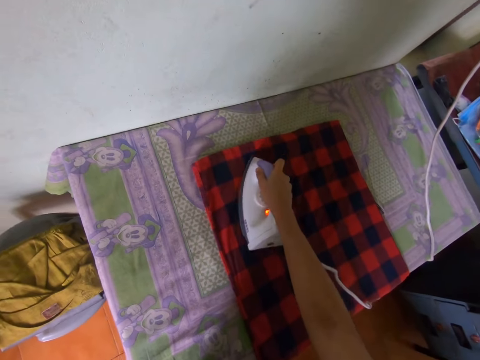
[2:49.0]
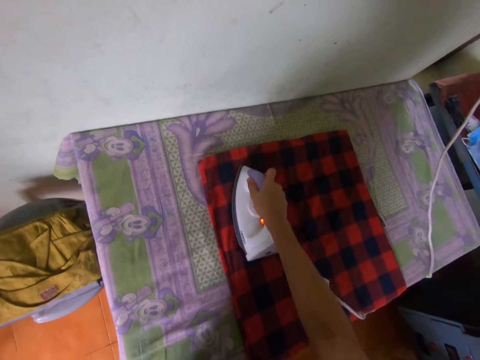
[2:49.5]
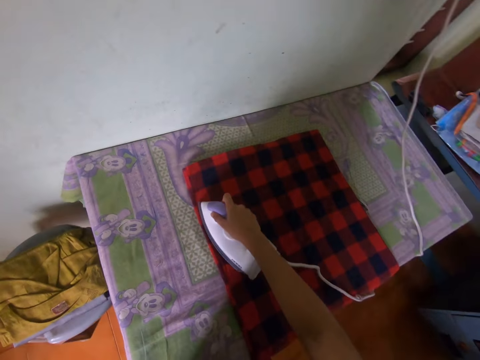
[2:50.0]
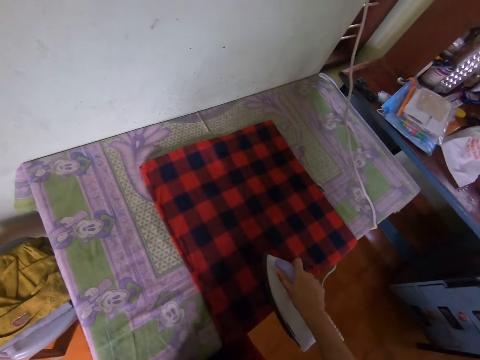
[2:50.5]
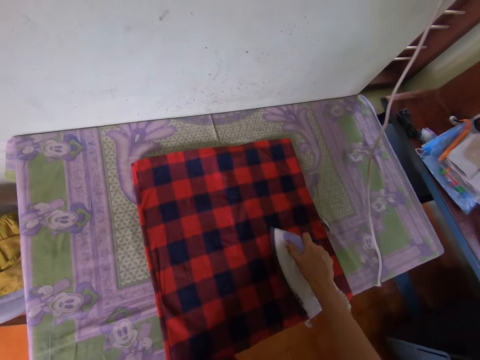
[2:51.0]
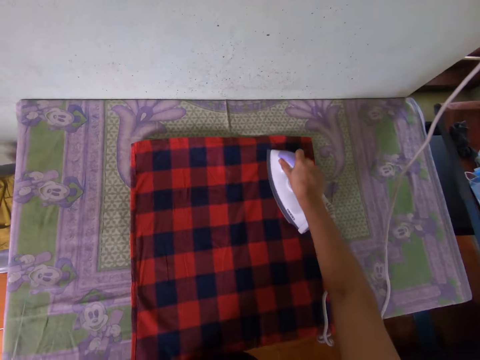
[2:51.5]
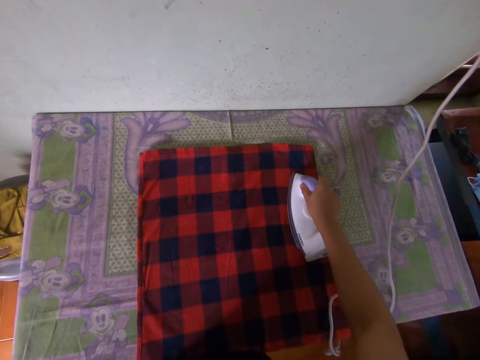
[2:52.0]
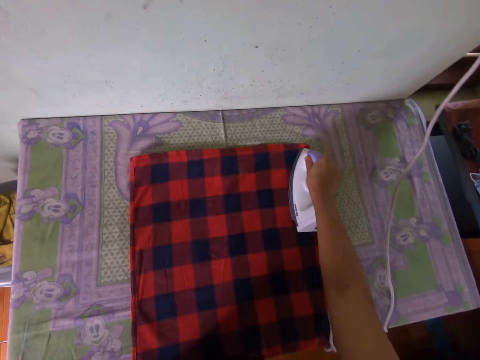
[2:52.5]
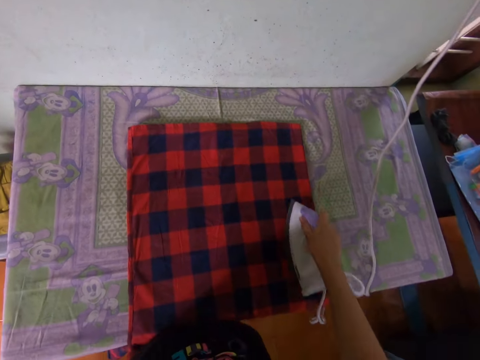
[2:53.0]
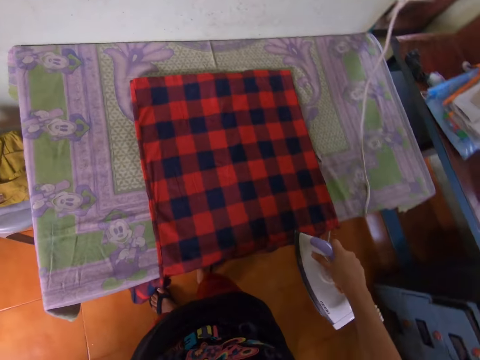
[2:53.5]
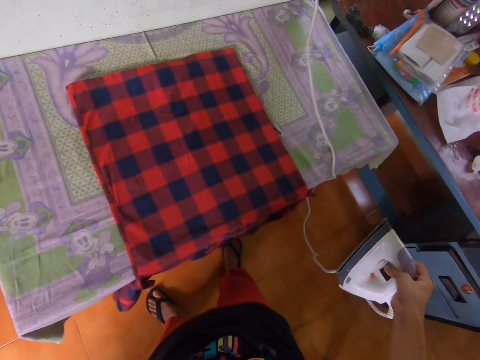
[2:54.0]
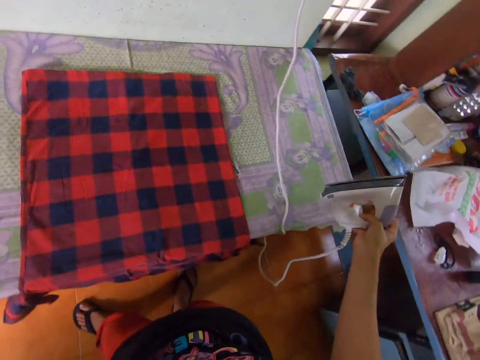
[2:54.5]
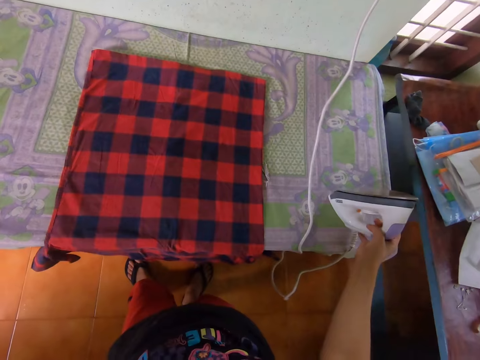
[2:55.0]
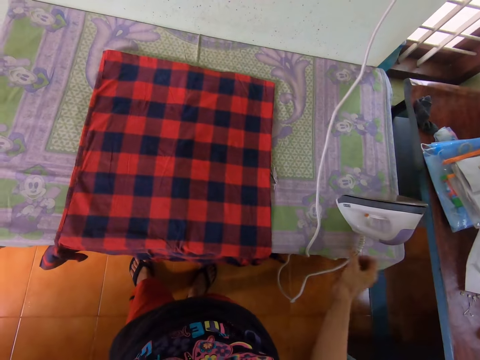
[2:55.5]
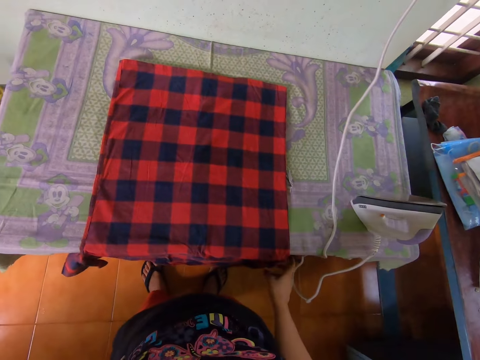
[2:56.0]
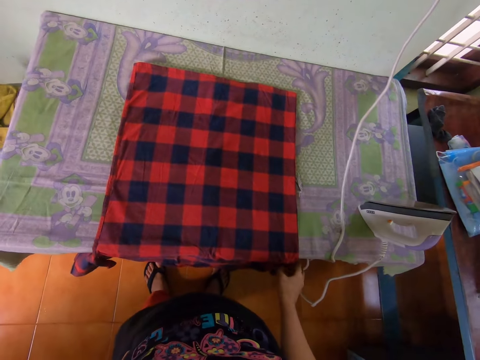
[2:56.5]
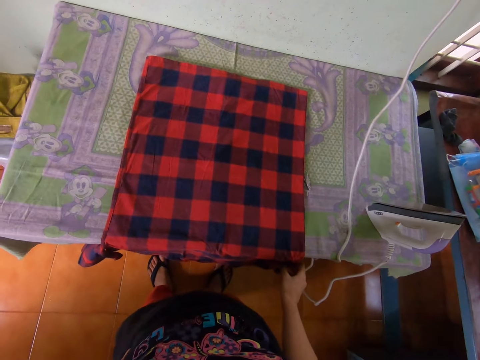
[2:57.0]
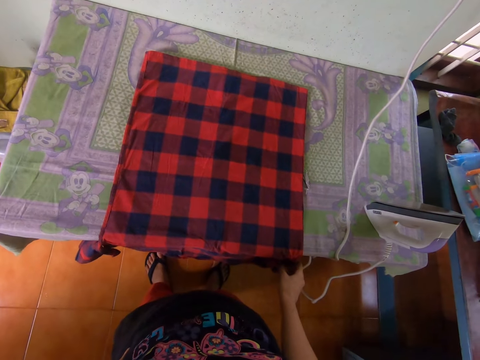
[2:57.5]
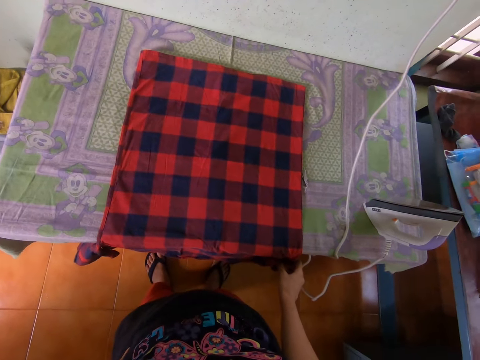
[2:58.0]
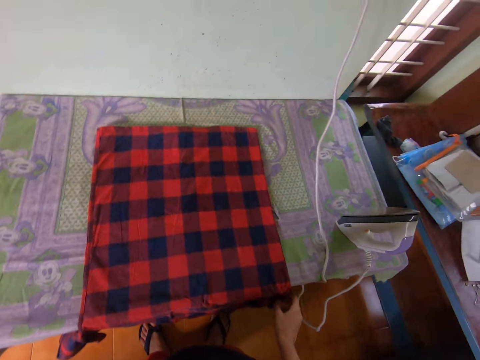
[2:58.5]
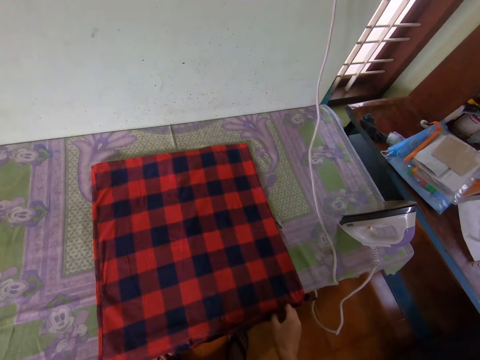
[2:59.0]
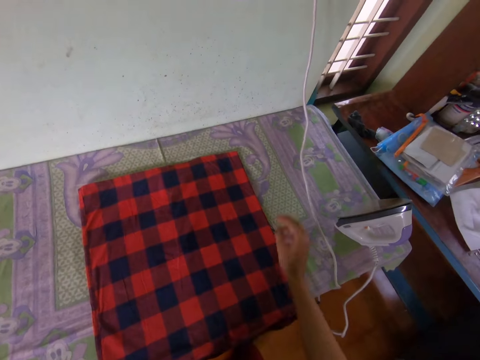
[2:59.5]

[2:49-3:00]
The camera wearer places the iron box on the table. He looks around the room. He holds the cloth on the table. He moves his hand.

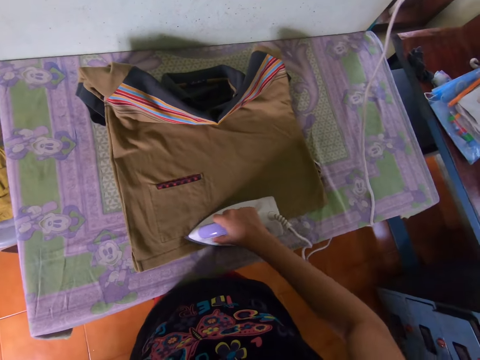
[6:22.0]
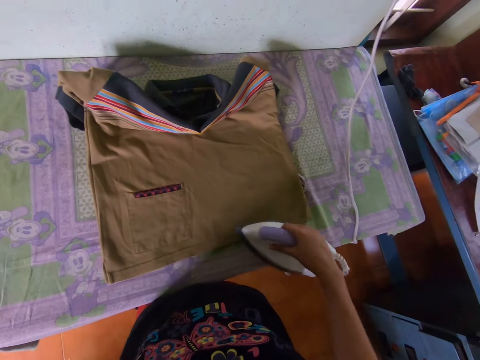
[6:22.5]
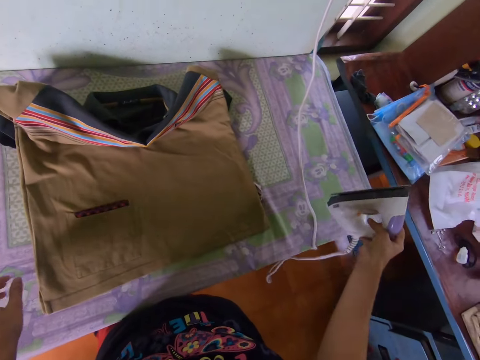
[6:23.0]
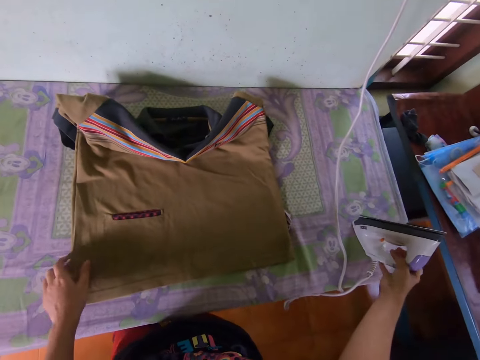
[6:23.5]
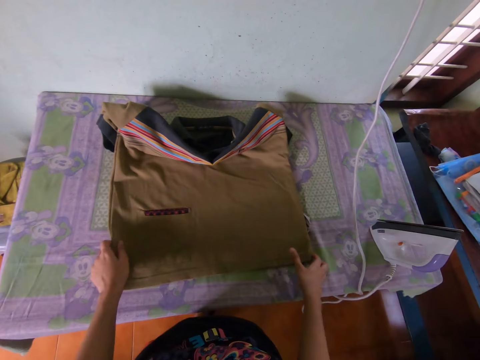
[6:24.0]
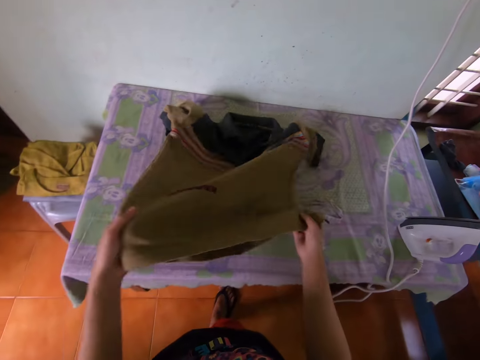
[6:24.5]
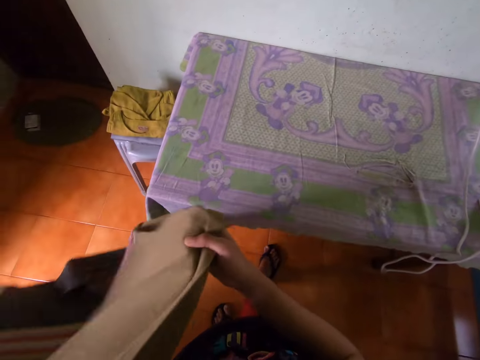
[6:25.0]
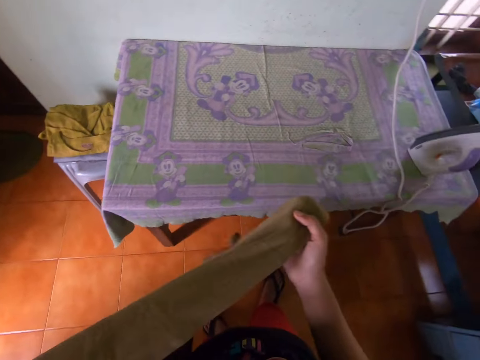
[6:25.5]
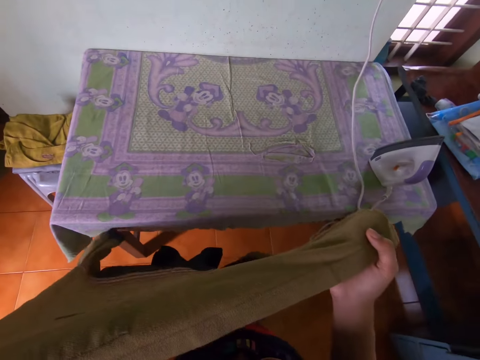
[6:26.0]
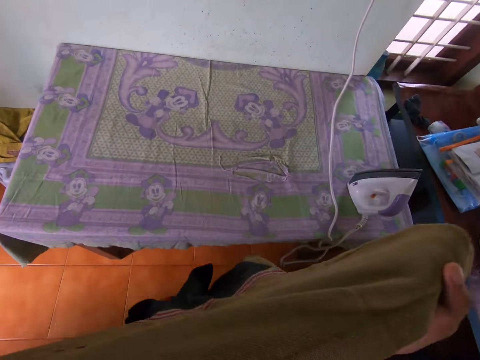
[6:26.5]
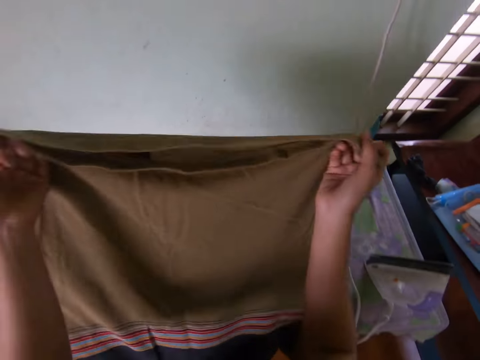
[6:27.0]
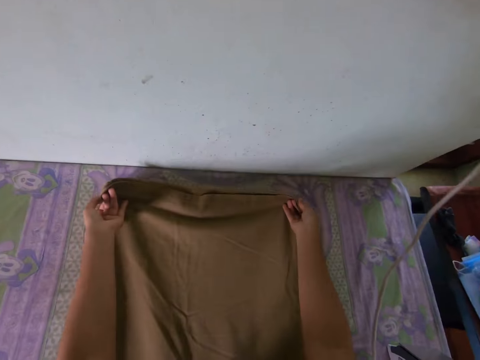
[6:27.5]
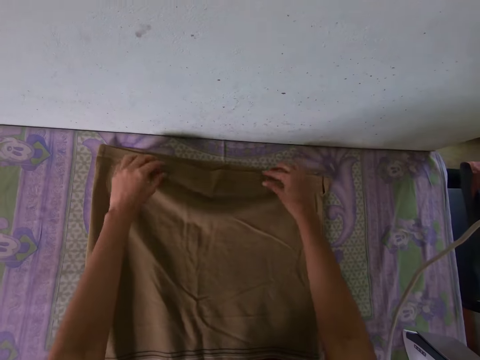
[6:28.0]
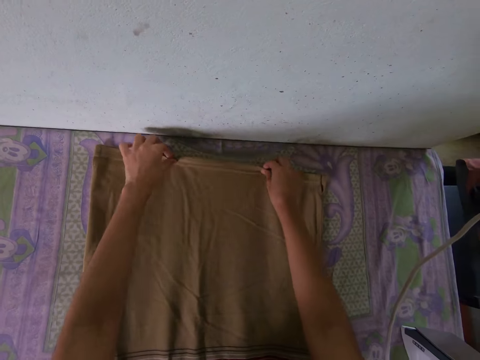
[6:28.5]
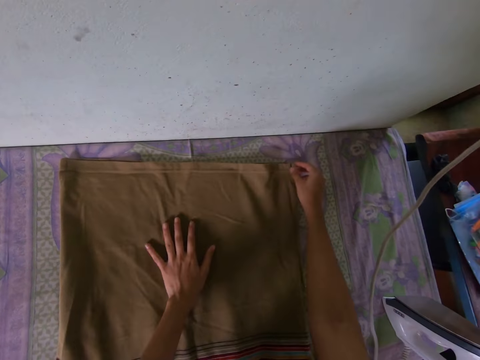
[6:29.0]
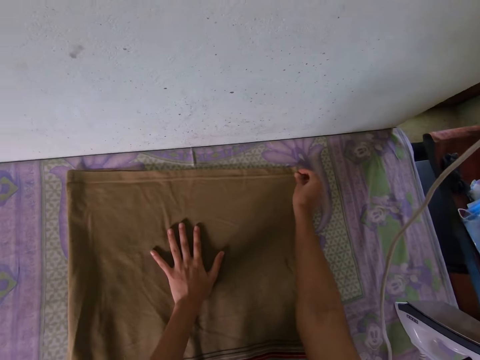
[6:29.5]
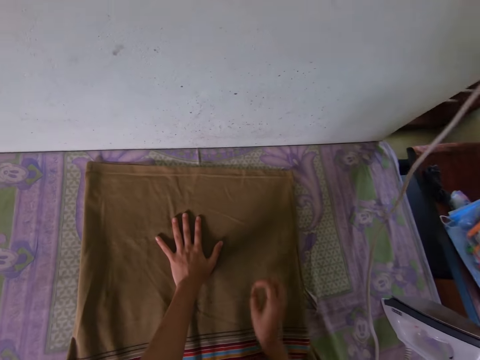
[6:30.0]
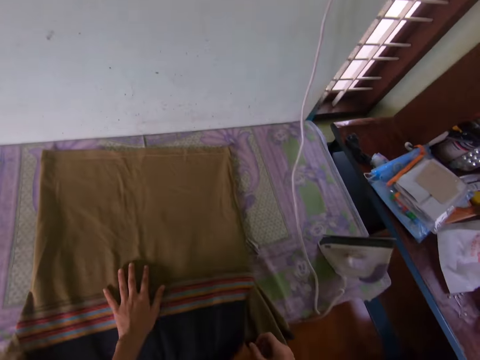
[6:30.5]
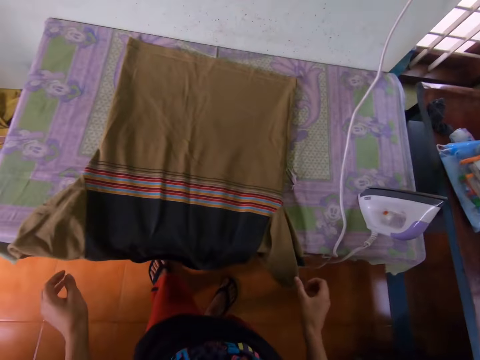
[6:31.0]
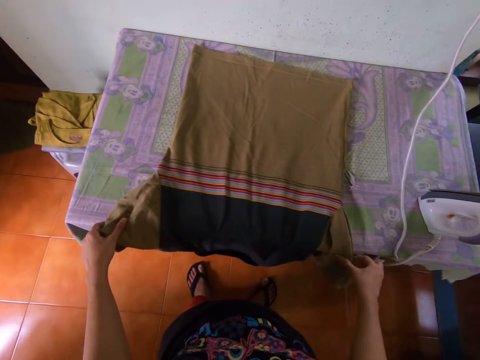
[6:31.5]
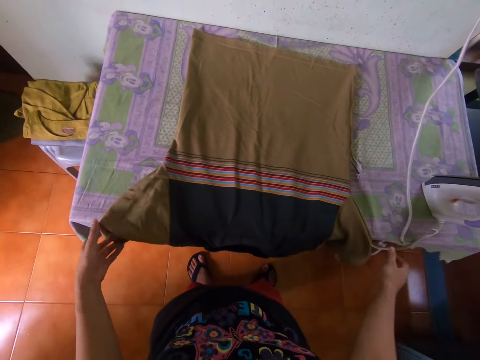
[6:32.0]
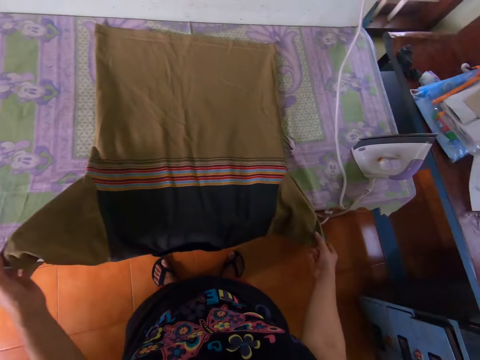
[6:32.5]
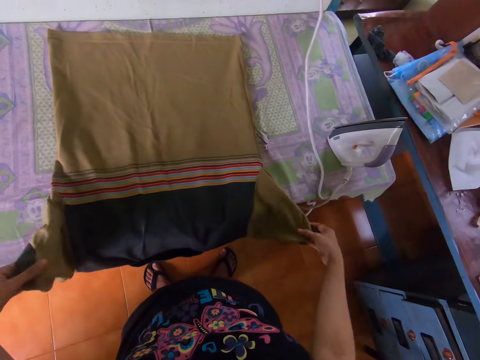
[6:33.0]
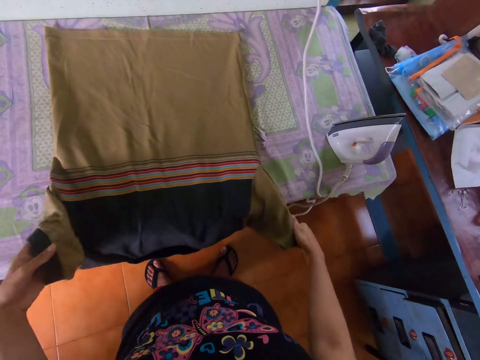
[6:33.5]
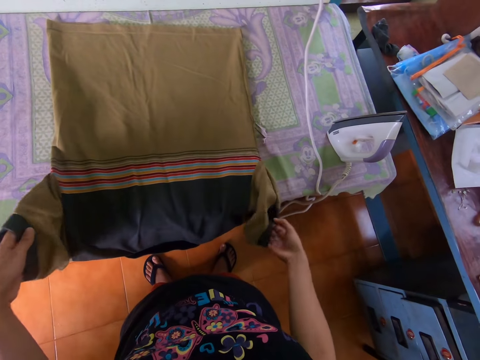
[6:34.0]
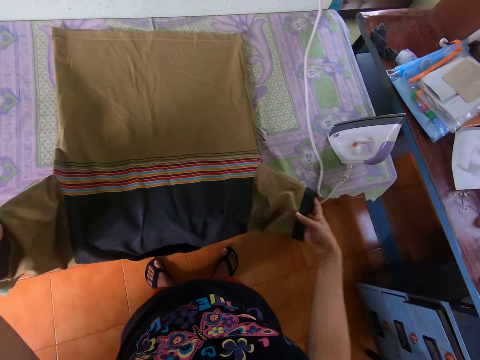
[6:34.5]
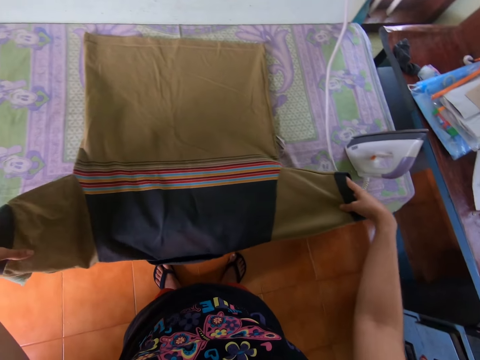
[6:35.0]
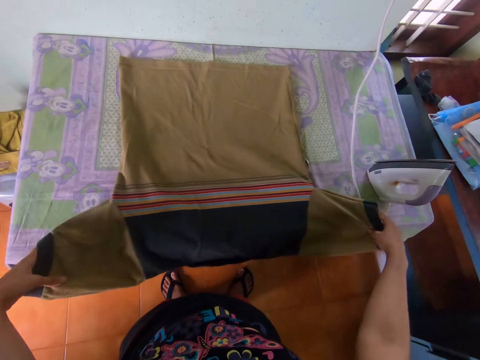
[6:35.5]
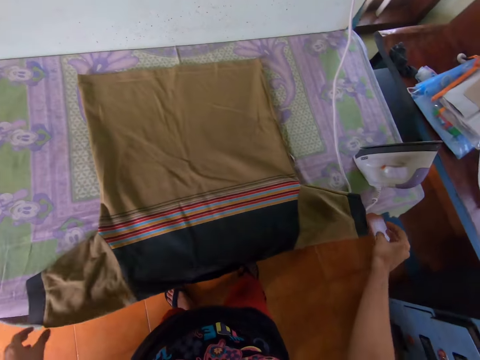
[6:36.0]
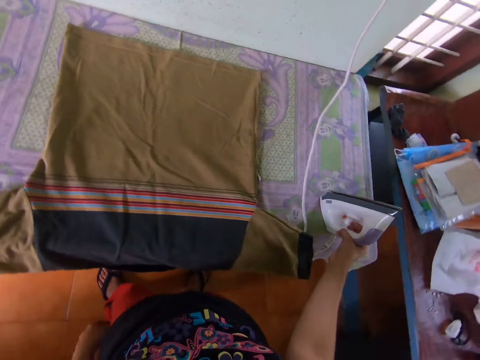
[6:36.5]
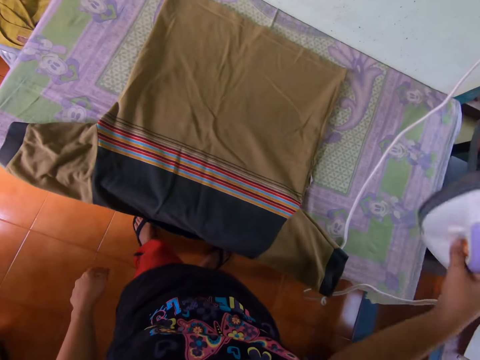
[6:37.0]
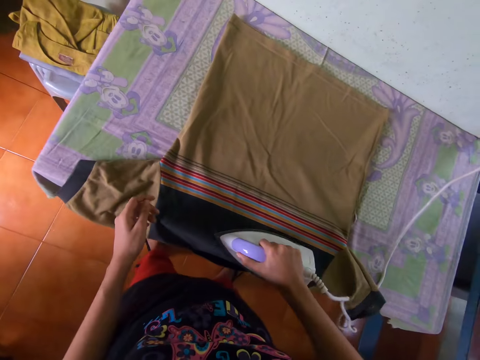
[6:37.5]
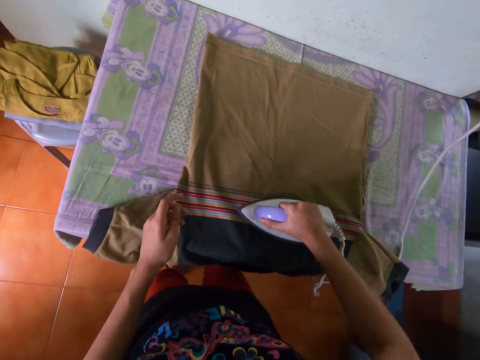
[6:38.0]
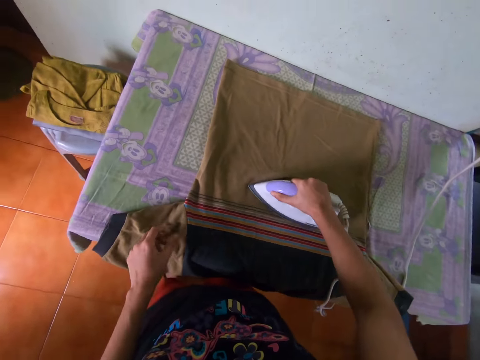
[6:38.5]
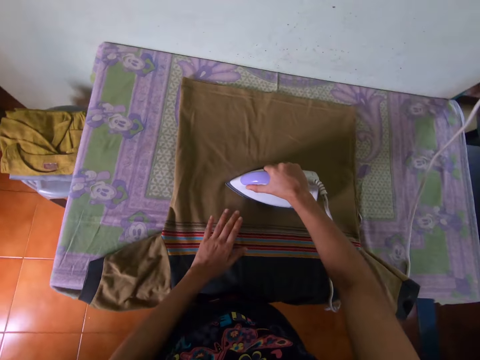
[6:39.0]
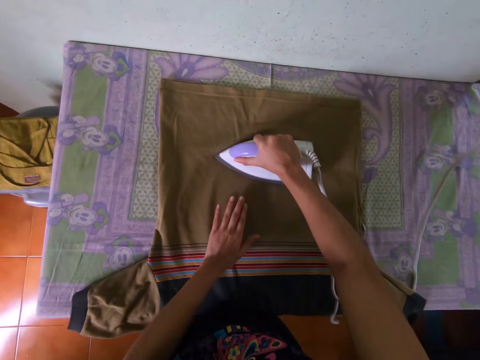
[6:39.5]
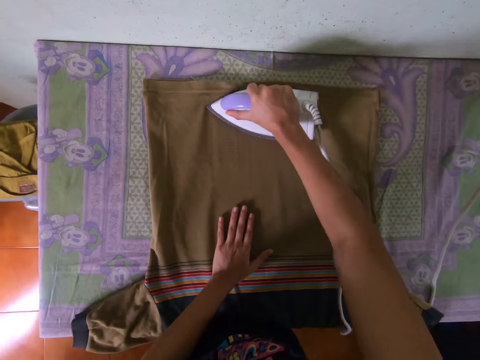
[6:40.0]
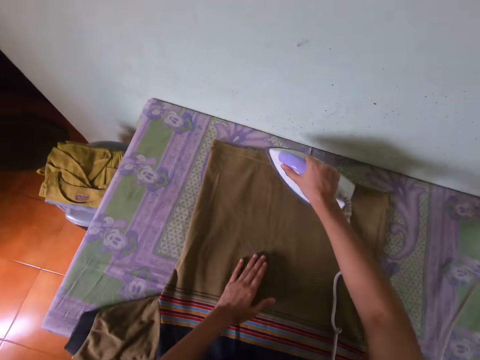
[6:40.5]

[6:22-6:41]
The camera wearer places an iron box on an ironing board. They arrange a t-shirt on the ironing board, pick the t-shirt, and spread the t-shirt on the table. They iron the t-shirt.
